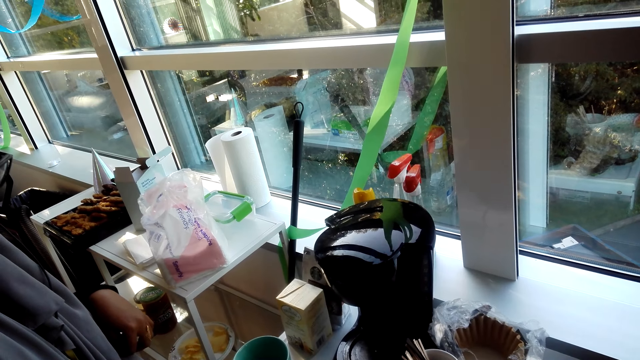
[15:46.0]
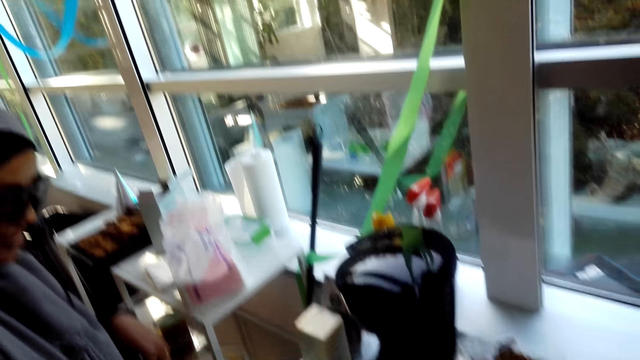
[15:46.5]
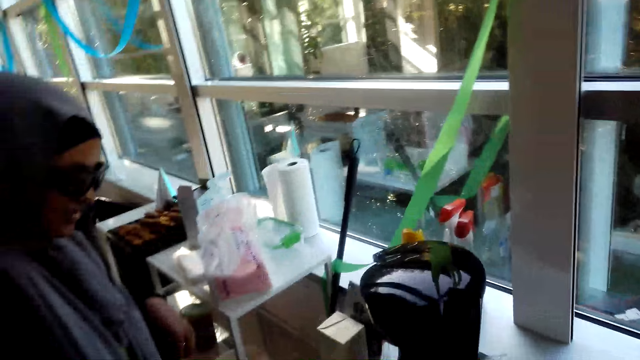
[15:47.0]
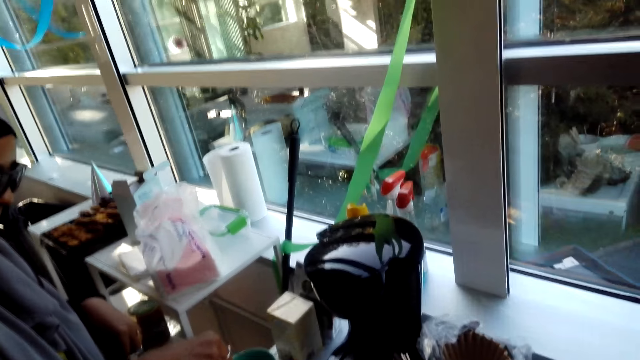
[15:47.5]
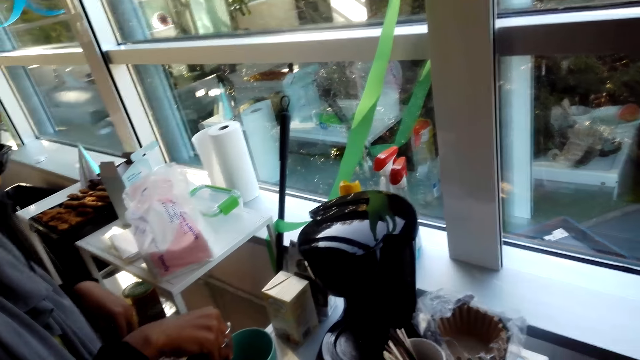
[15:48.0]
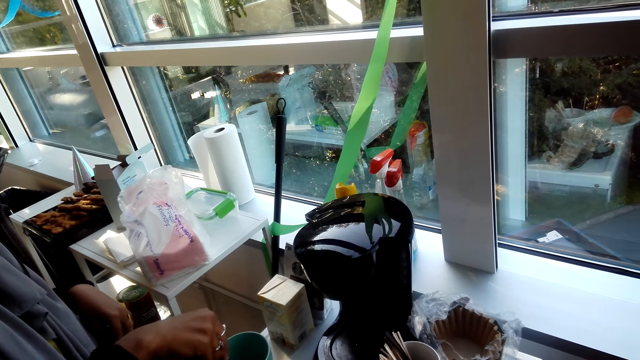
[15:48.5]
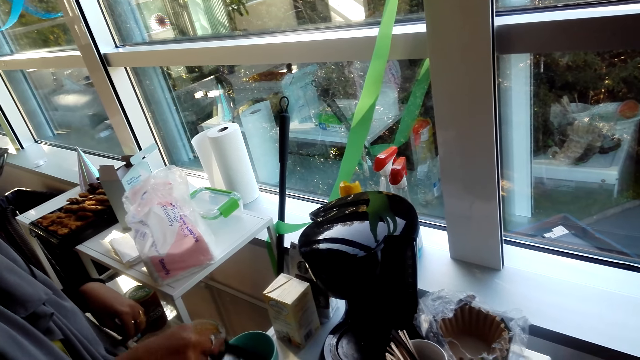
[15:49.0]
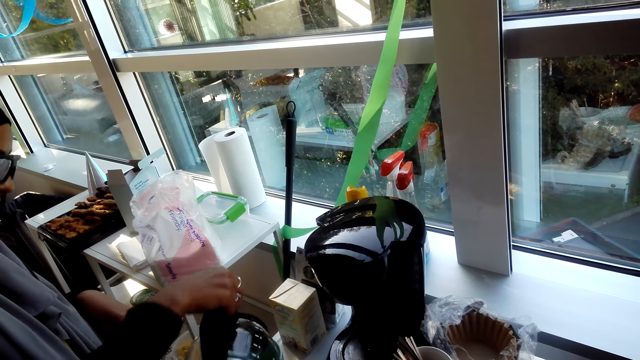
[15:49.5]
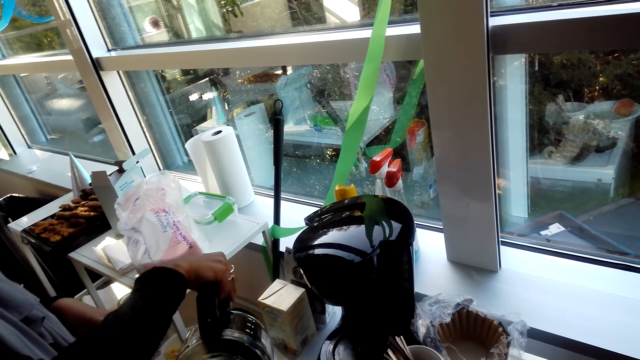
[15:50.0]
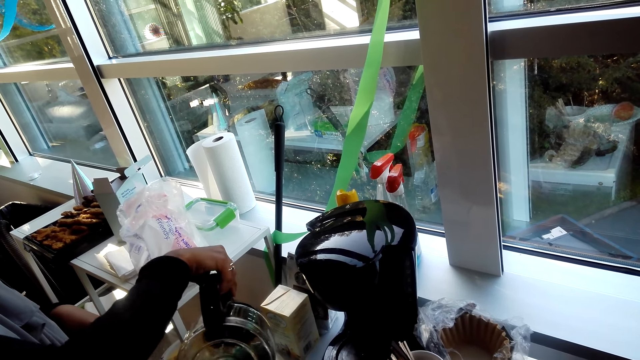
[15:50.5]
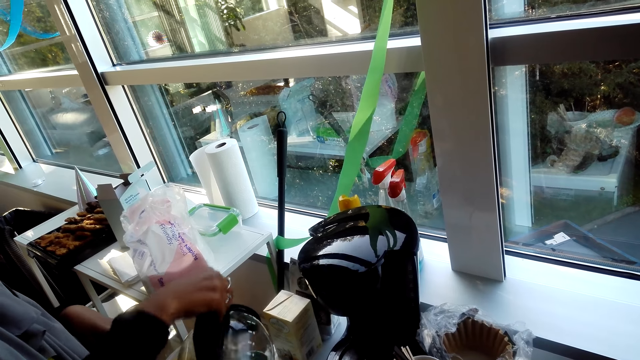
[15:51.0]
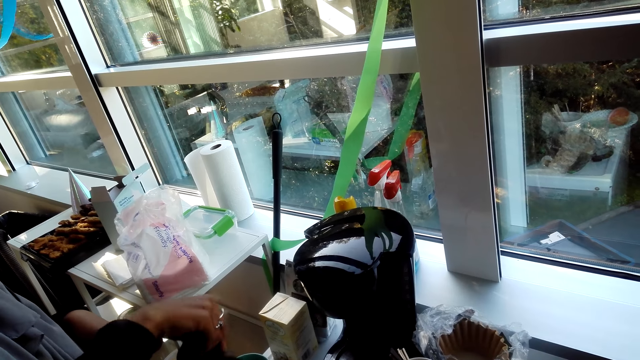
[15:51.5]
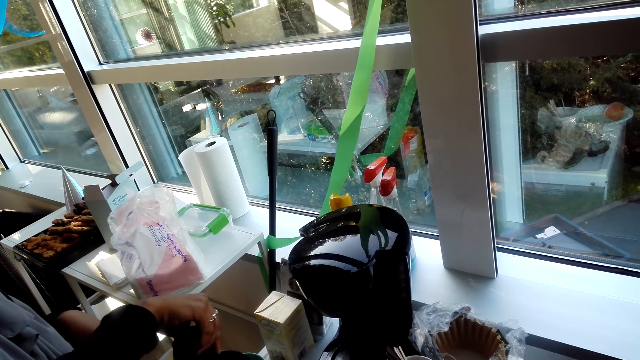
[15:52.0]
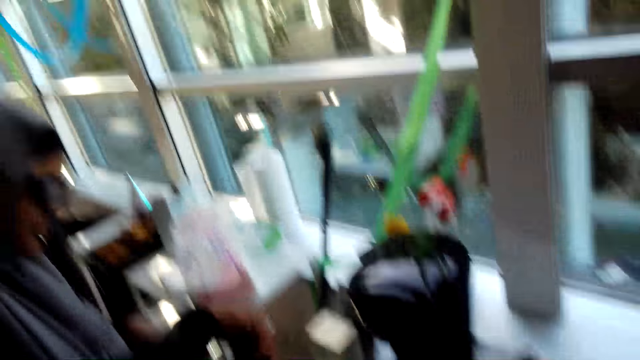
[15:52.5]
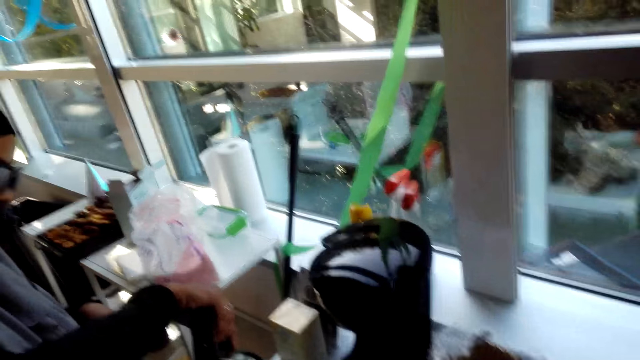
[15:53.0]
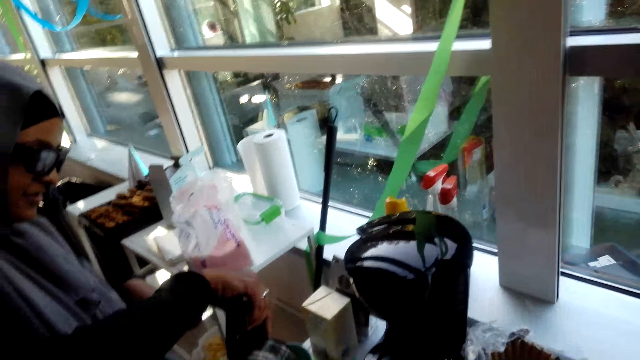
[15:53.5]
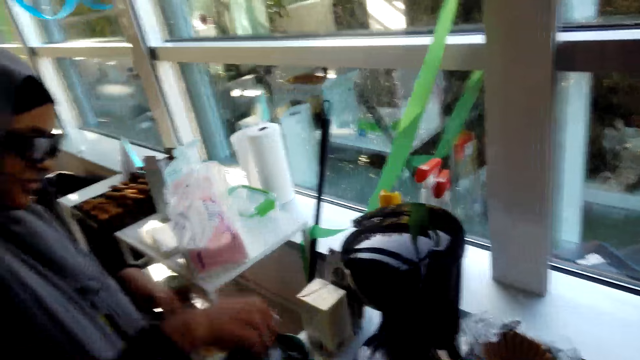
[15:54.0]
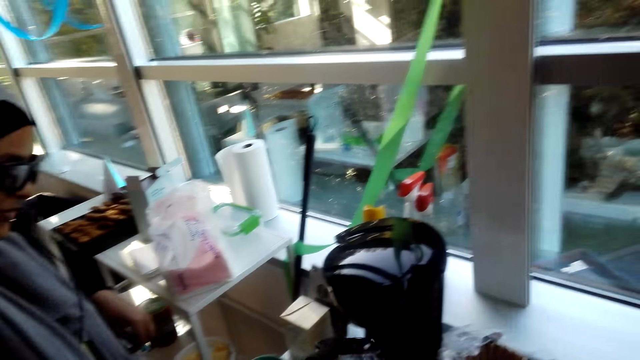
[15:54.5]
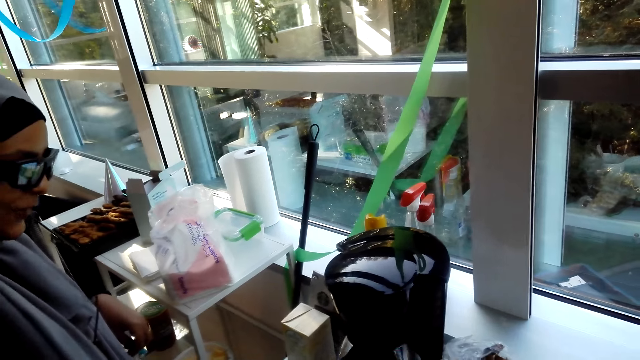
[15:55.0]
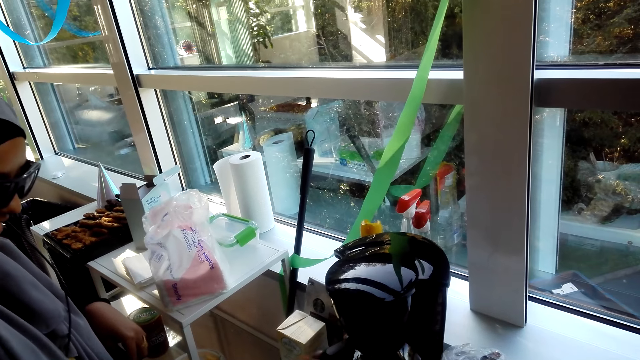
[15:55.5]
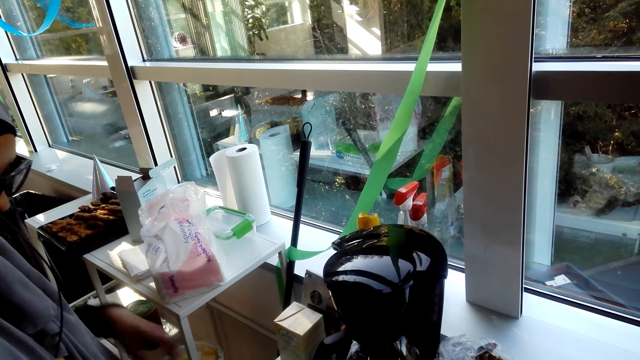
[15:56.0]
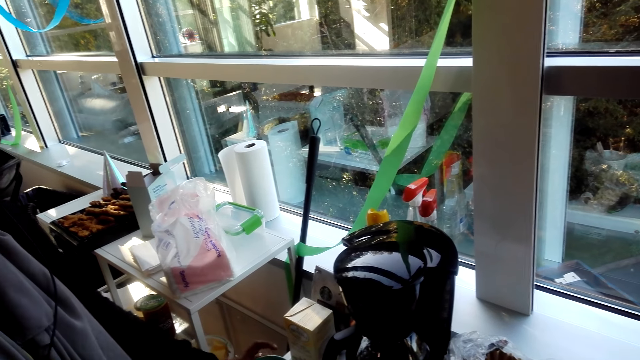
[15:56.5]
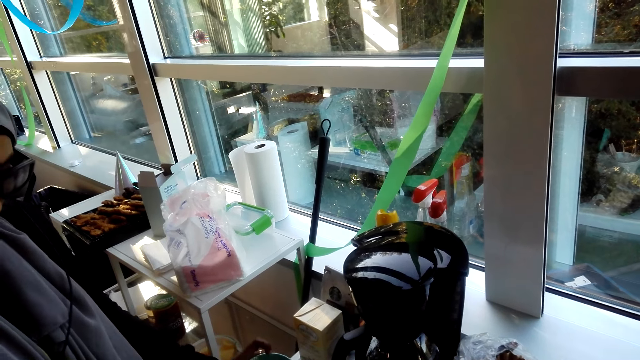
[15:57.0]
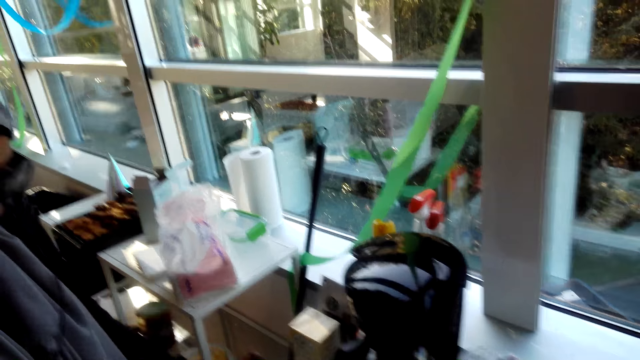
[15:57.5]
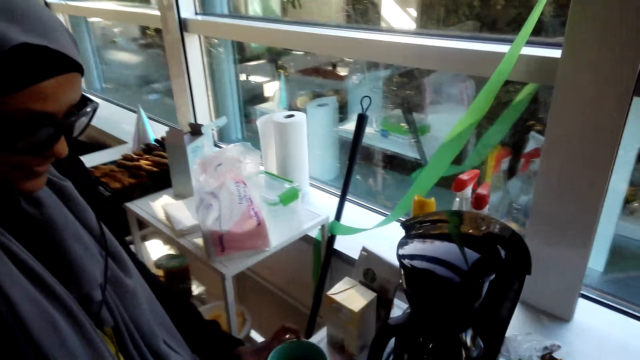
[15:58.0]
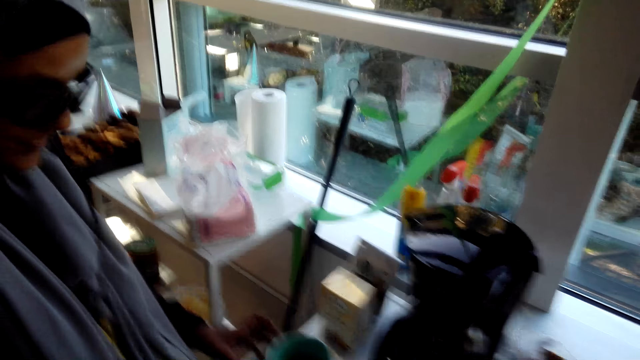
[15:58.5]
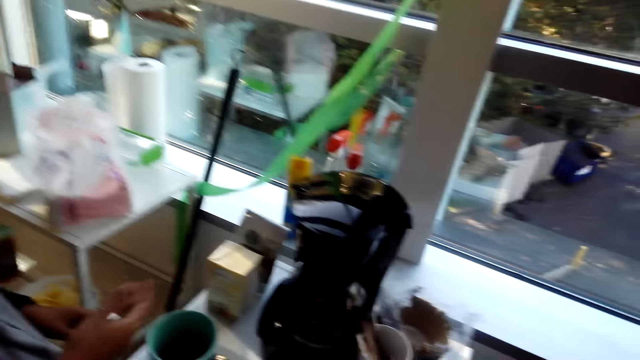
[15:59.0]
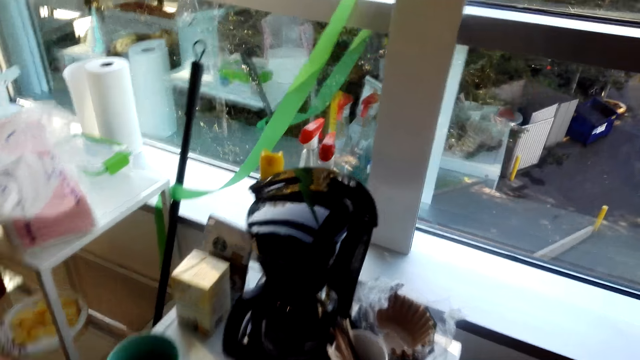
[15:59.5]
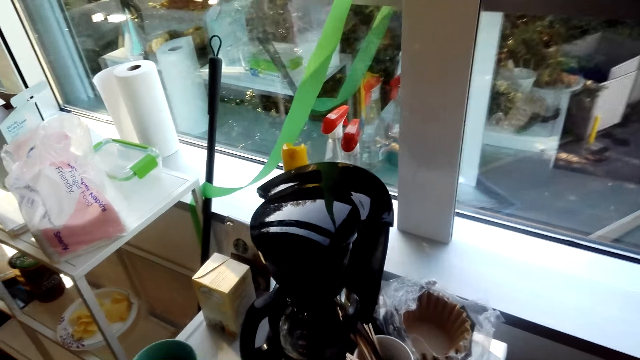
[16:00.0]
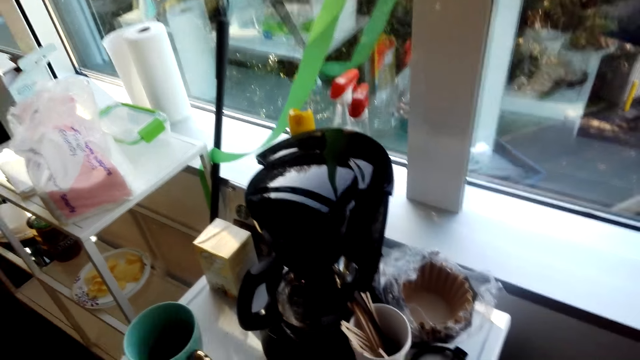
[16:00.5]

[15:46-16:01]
A lady speaks to a person. The lady holds a kettle. The lady pours coffee into a cup. The lady pours coffee into another cup. The camera wearer speaks to the lady. The lady puts the kettle in the coffee maker. The lady speaks to the camera wearer. The camera wearer speaks to the lady. The lady holds a cup.

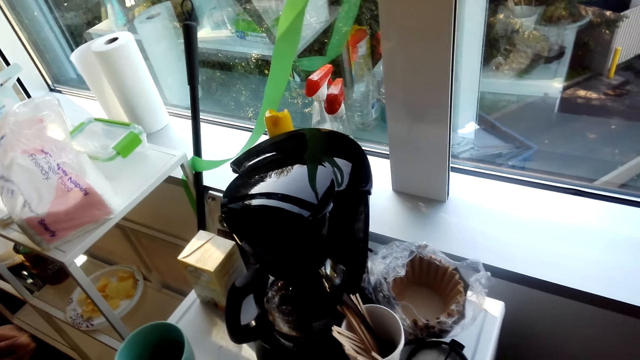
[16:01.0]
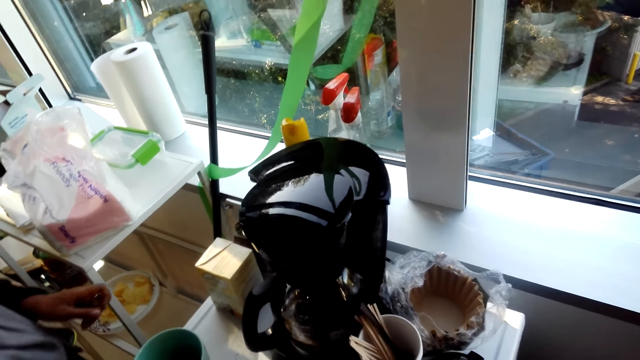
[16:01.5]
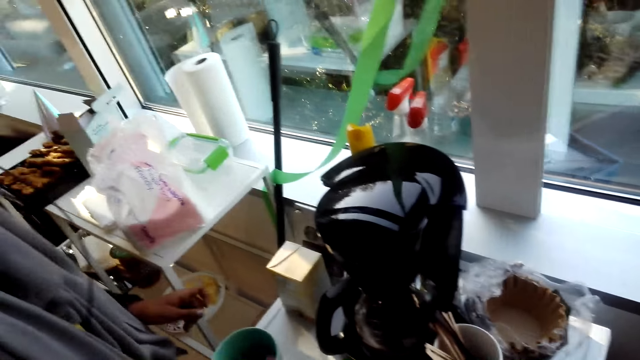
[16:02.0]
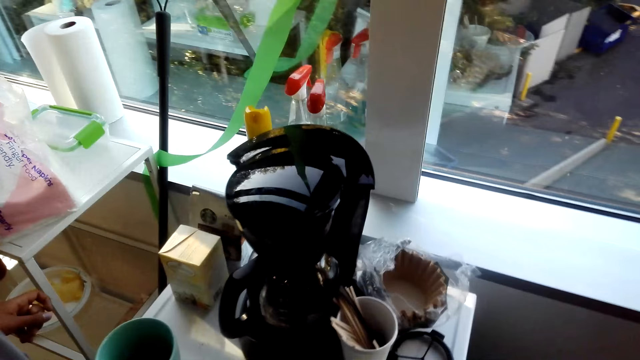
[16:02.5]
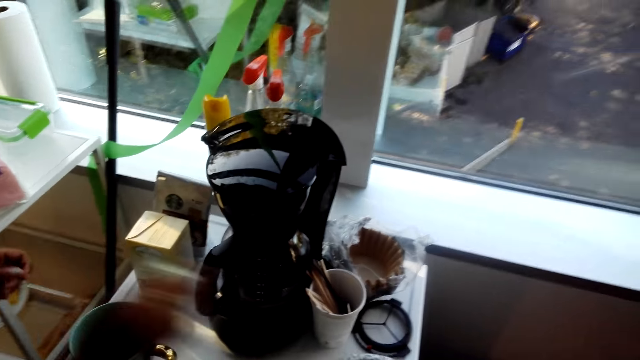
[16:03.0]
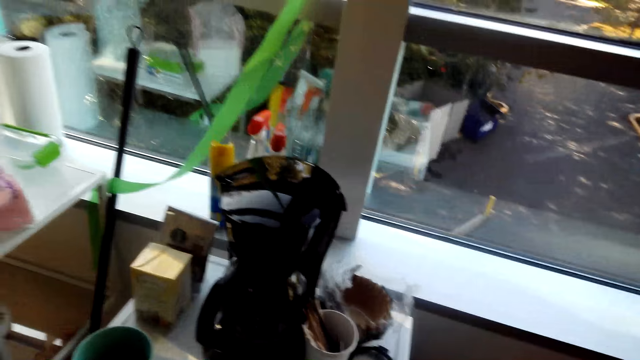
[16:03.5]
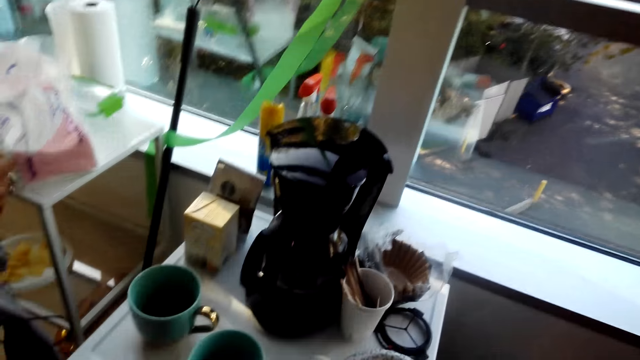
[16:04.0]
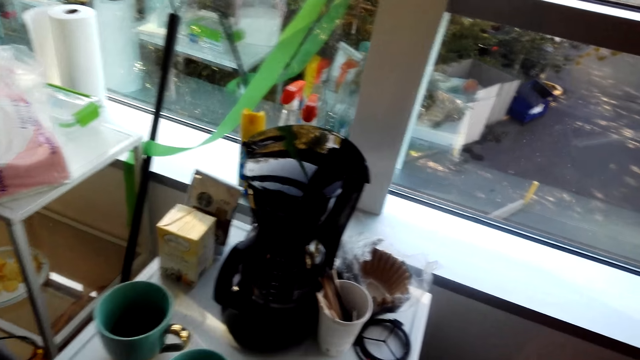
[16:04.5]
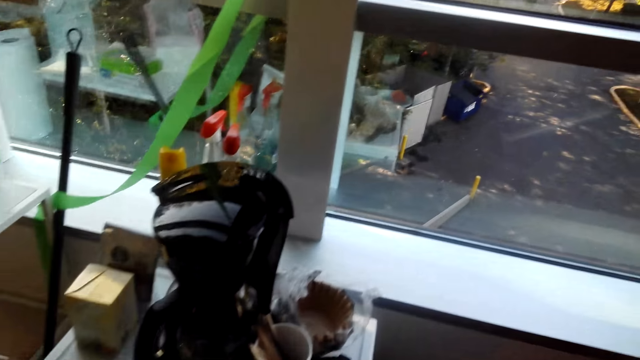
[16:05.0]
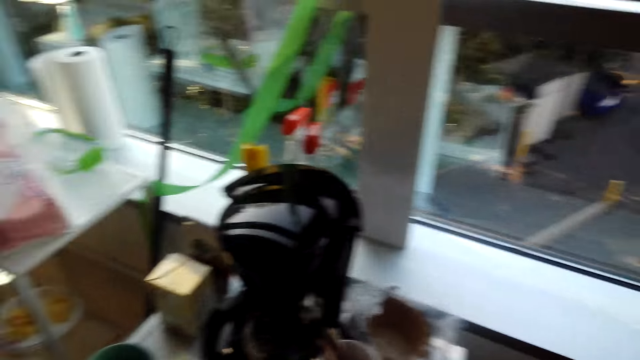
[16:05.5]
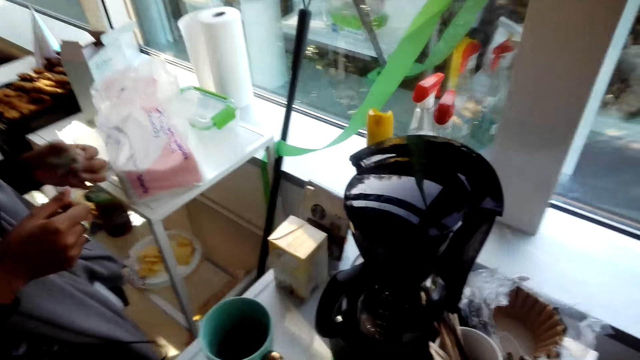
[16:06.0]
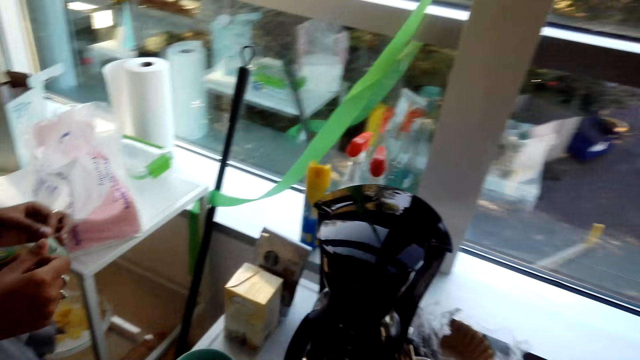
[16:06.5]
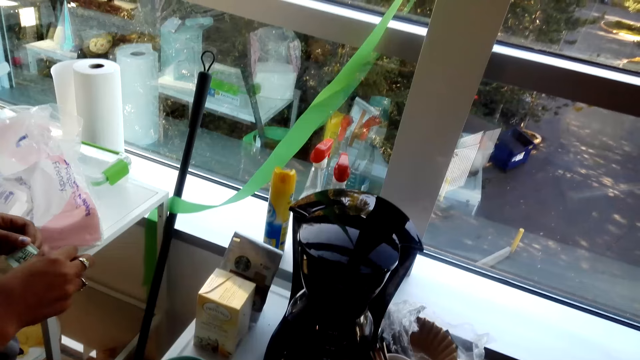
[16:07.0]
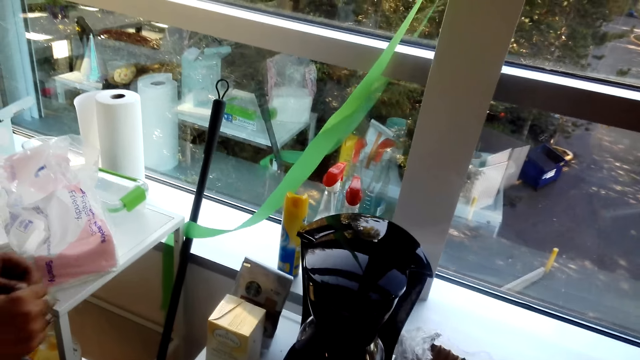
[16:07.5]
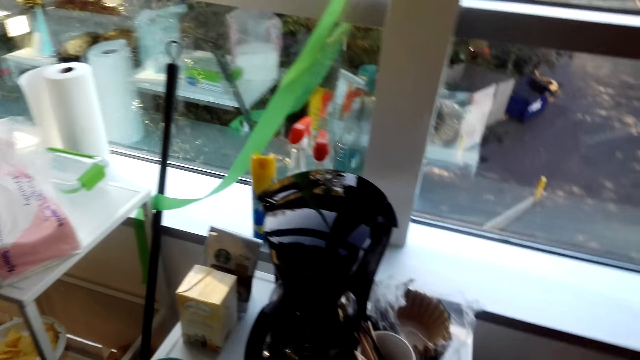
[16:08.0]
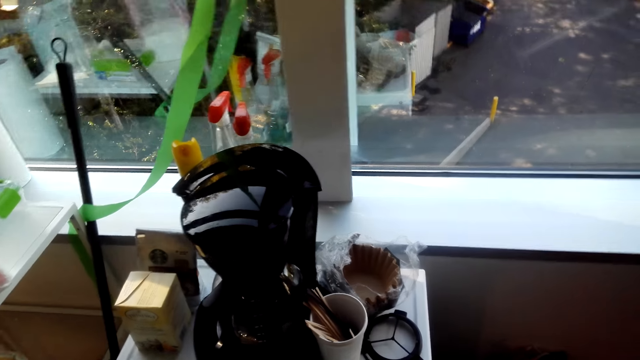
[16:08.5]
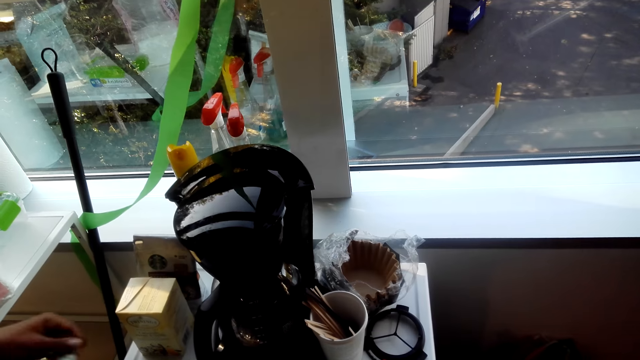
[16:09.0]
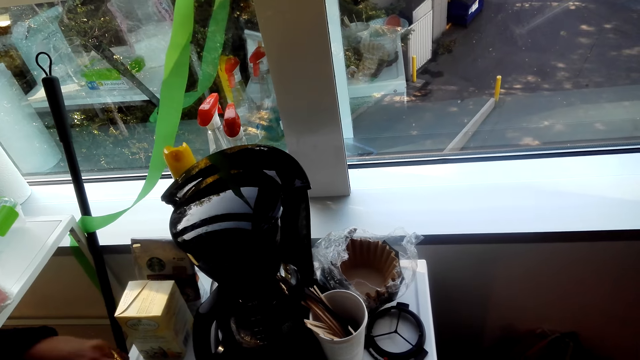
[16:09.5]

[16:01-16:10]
The lady takes a sachet. The lady speaks to the camera wearer. The lady opens the sugar sachet. The camera wearer looks around.
